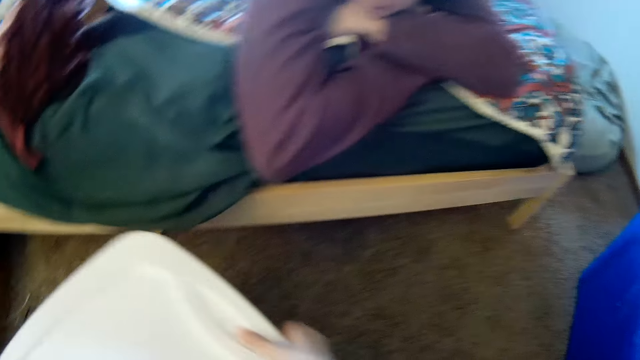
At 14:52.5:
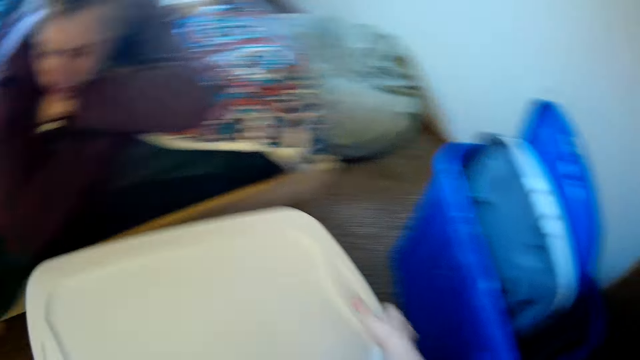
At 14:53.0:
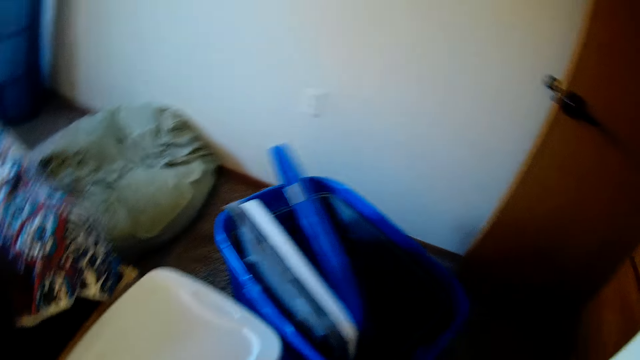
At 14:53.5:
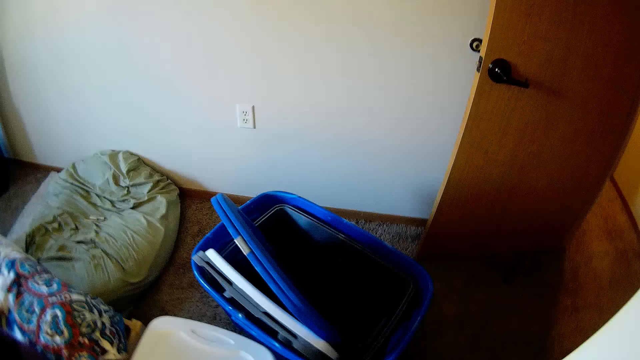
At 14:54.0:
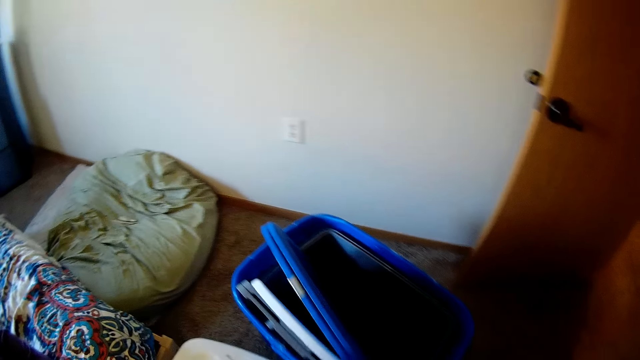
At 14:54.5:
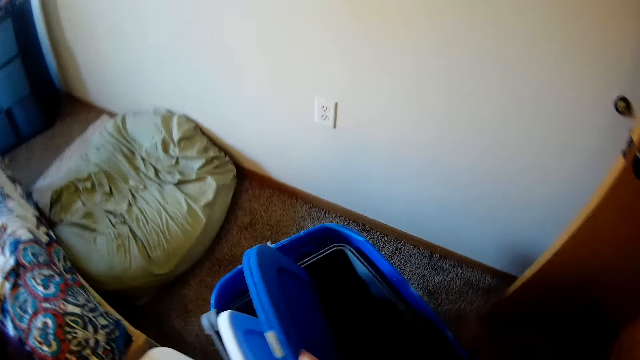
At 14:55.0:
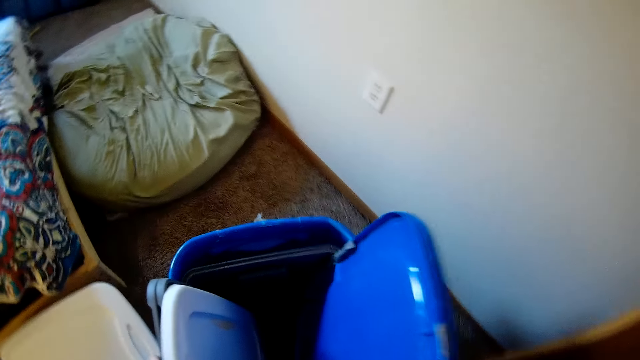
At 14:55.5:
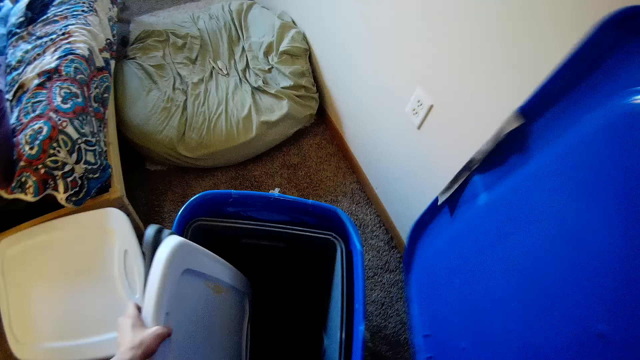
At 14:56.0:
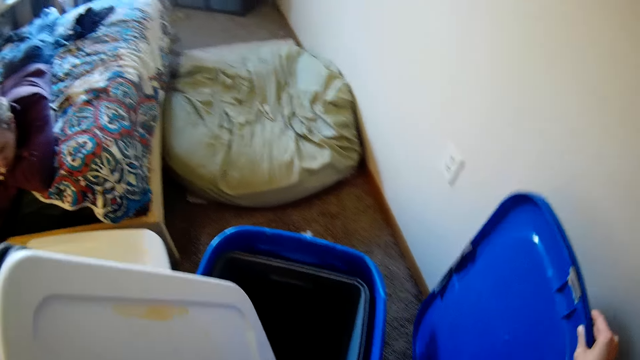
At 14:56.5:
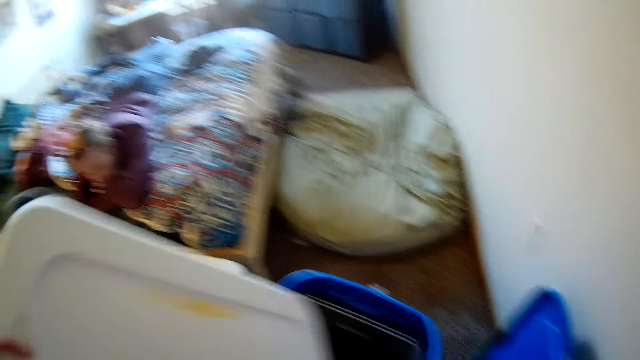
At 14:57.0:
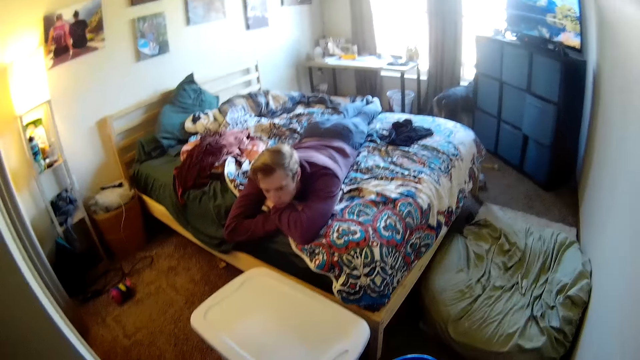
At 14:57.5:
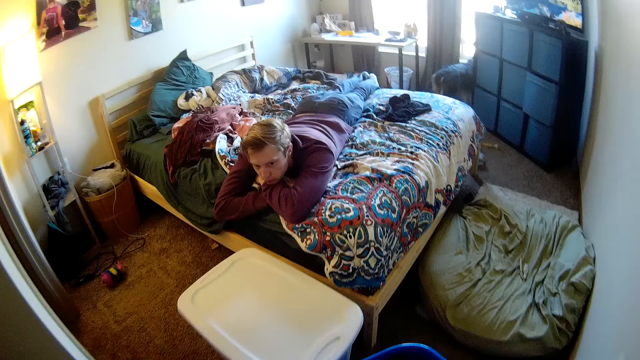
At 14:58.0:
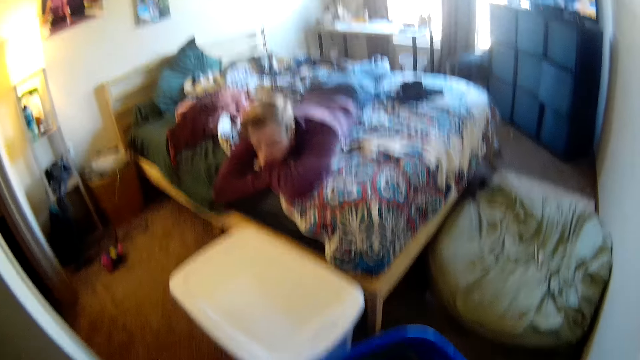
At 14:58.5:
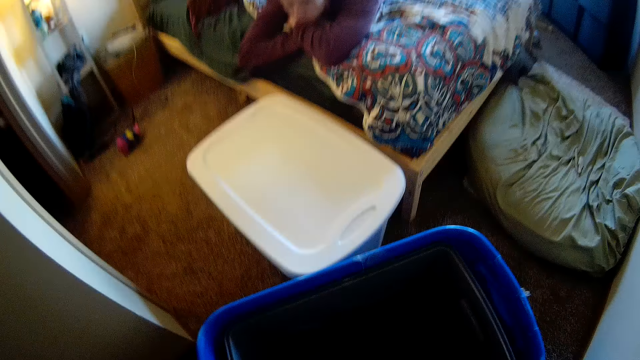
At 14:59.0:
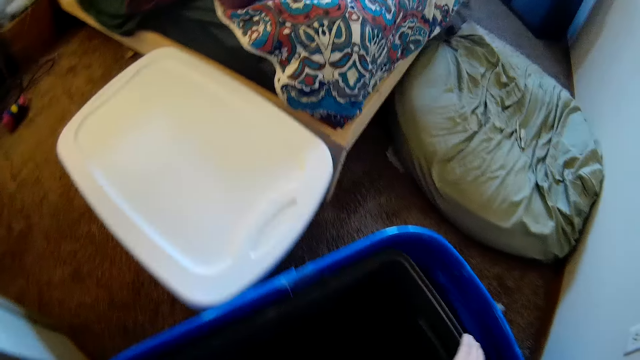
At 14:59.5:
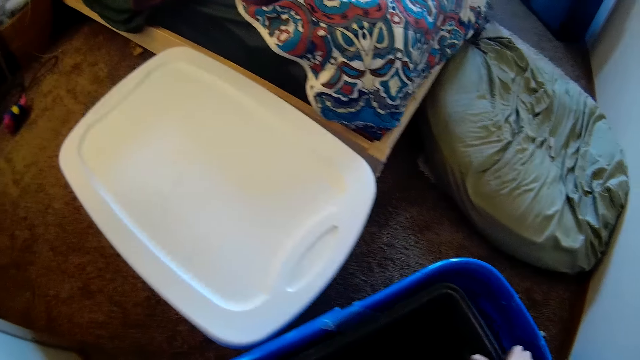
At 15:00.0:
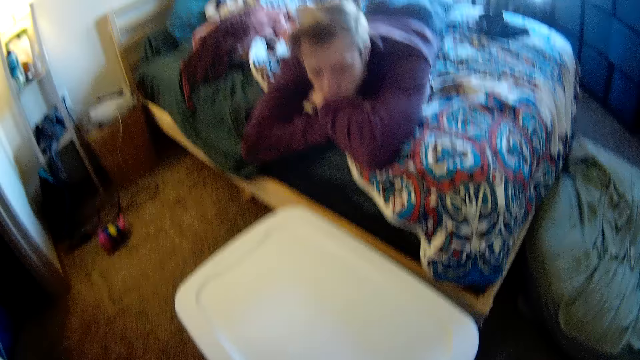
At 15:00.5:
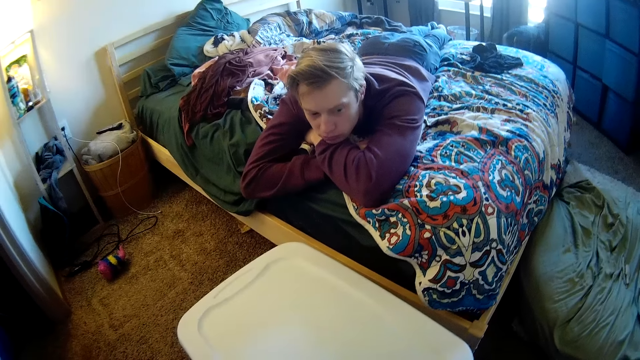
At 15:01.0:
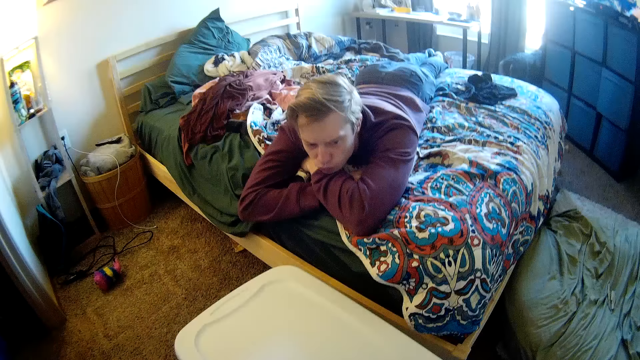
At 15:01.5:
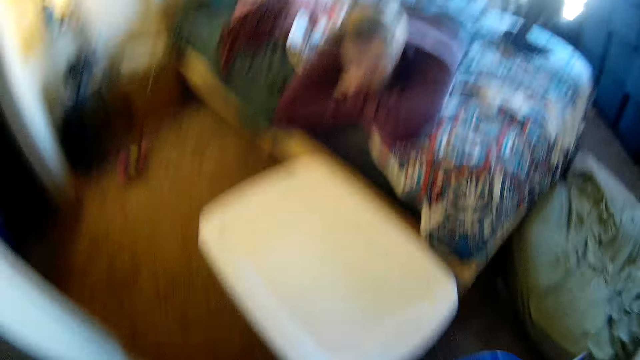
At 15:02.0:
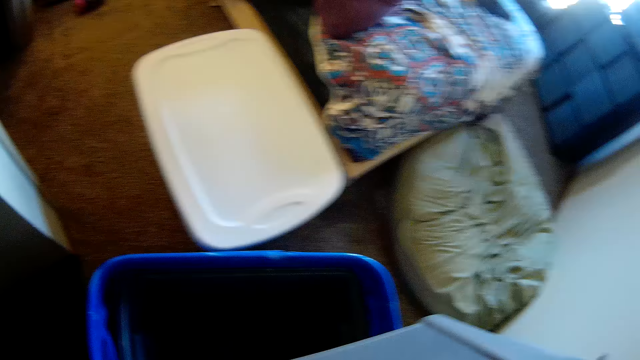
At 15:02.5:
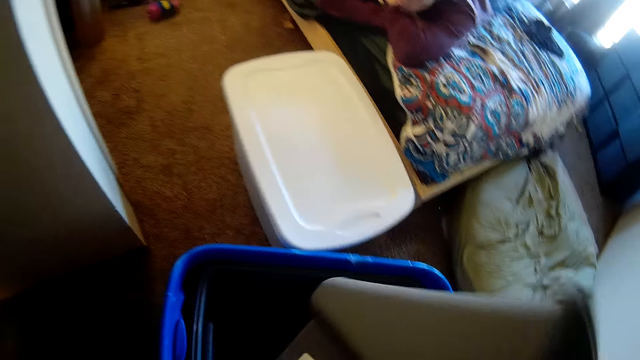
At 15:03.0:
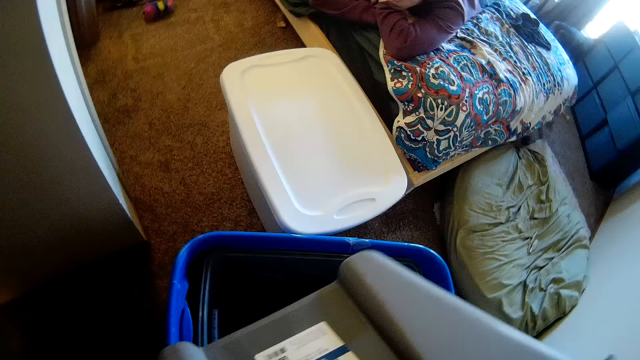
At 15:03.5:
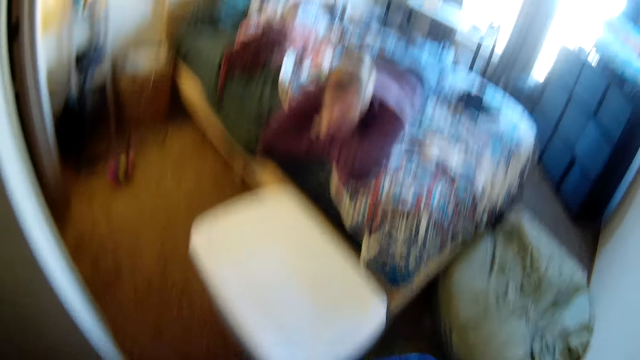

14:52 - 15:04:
The camera wearer moves the clothes basket. They pick up the bucket. They pick up the bucket covers. They drop the basket covers on the floor. They look around the room. They pick up the clothes basket.

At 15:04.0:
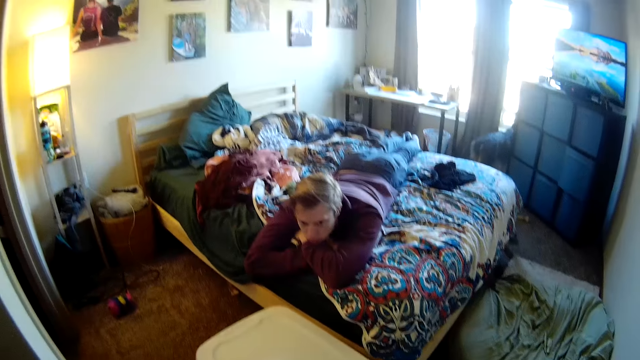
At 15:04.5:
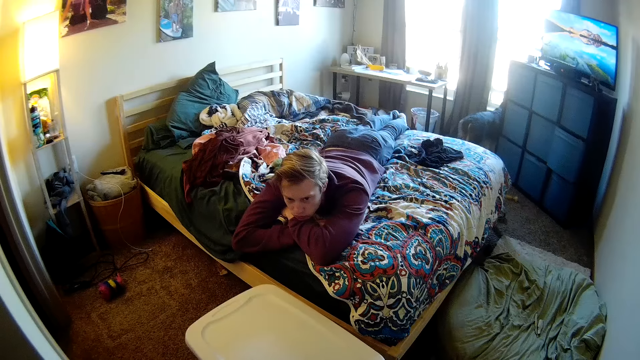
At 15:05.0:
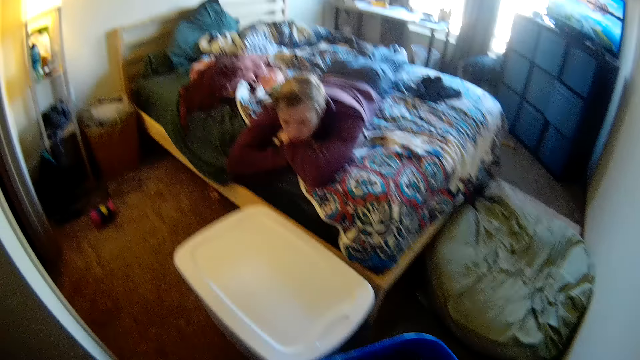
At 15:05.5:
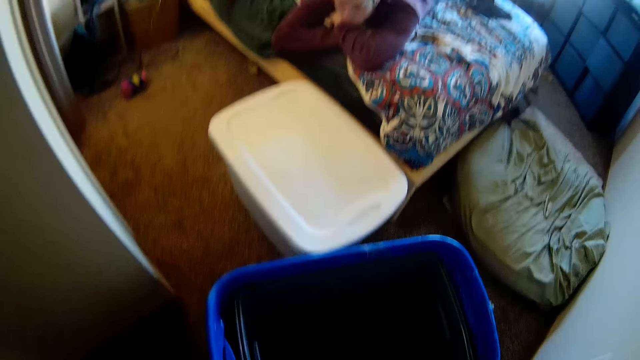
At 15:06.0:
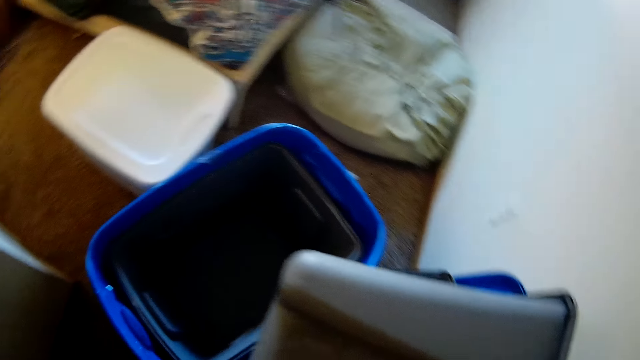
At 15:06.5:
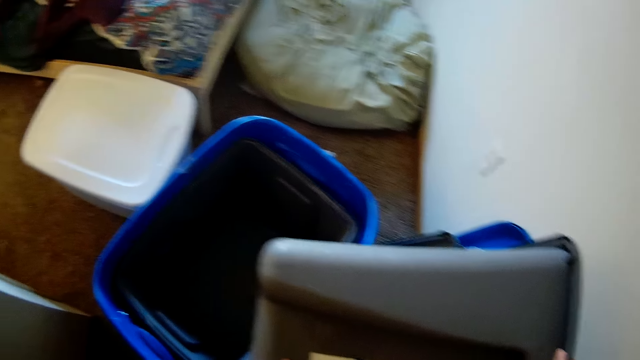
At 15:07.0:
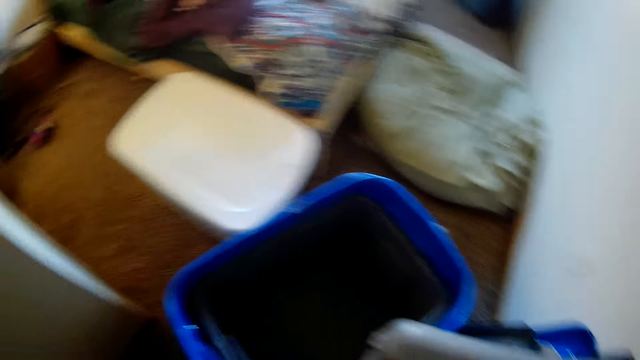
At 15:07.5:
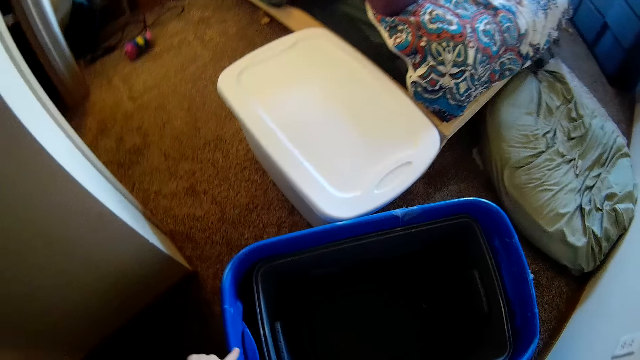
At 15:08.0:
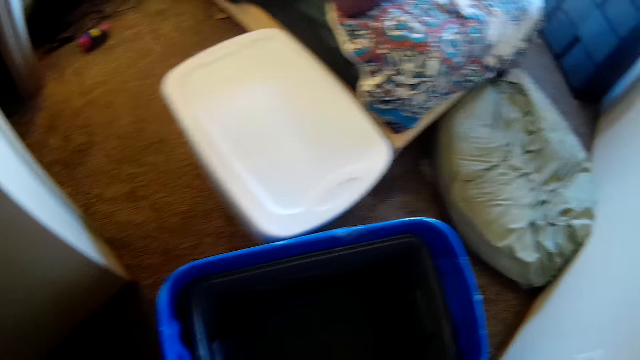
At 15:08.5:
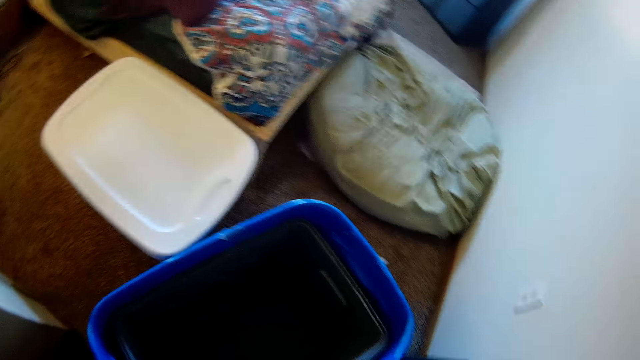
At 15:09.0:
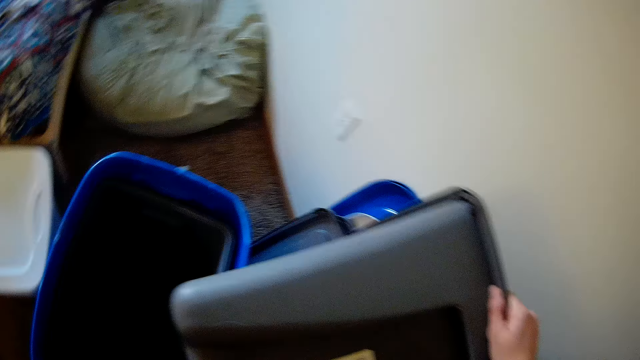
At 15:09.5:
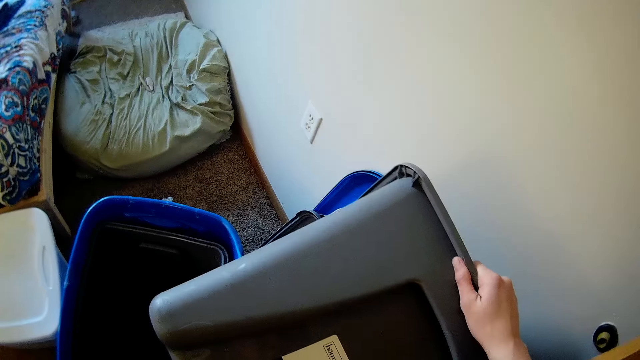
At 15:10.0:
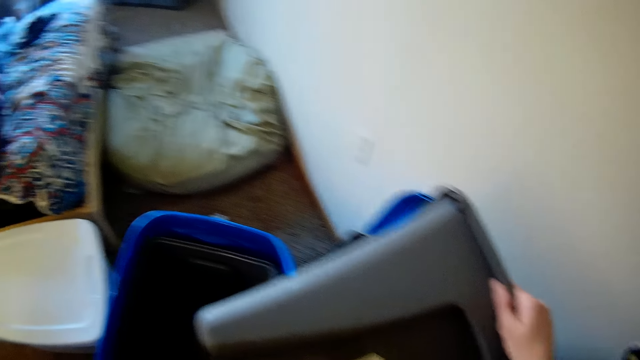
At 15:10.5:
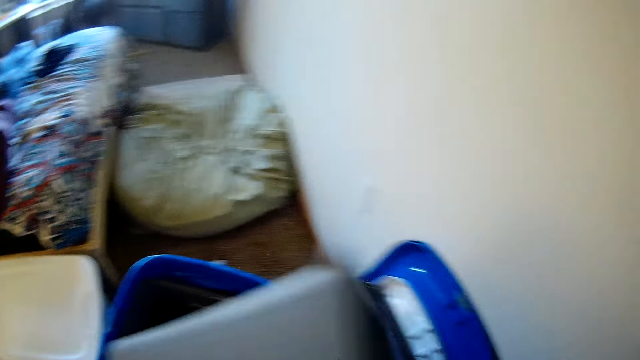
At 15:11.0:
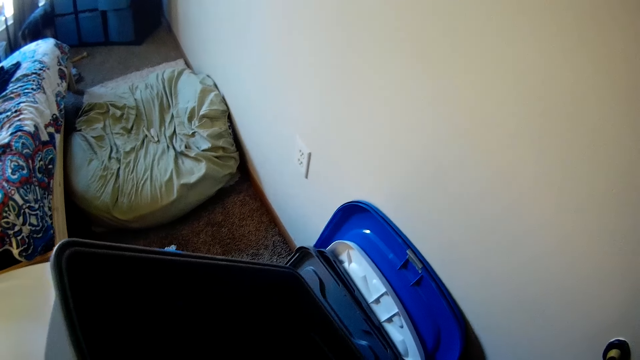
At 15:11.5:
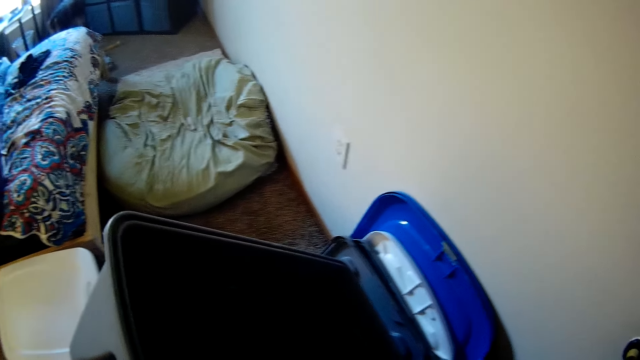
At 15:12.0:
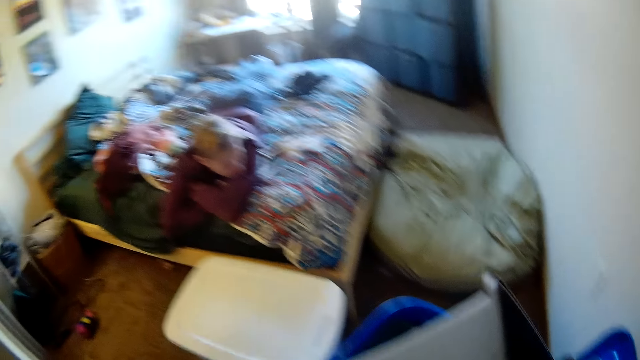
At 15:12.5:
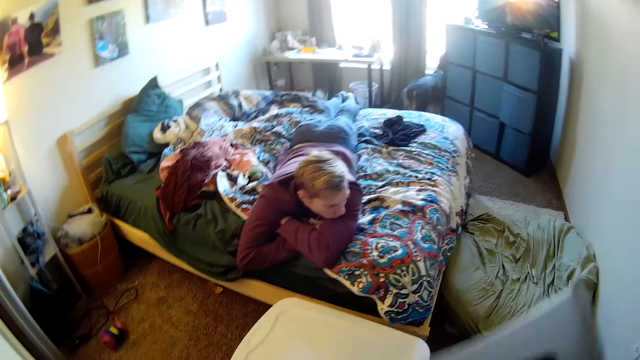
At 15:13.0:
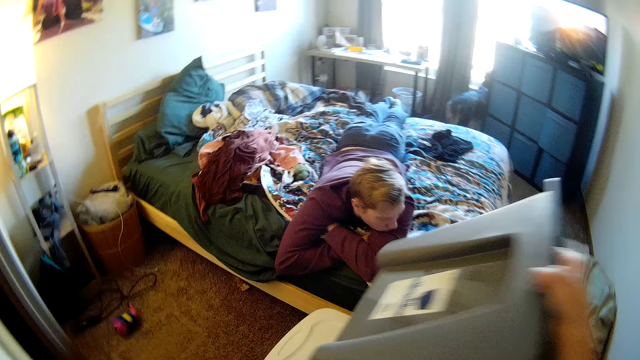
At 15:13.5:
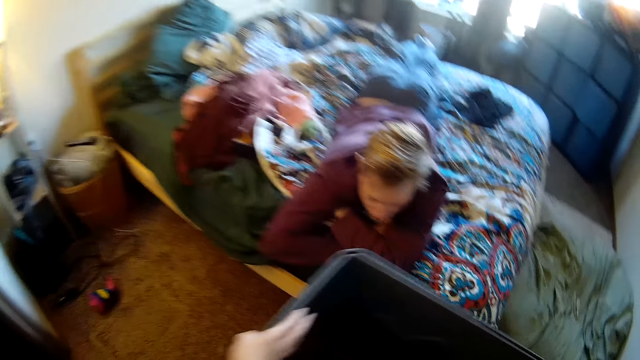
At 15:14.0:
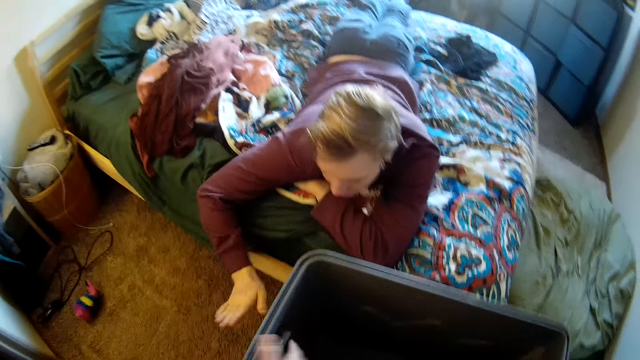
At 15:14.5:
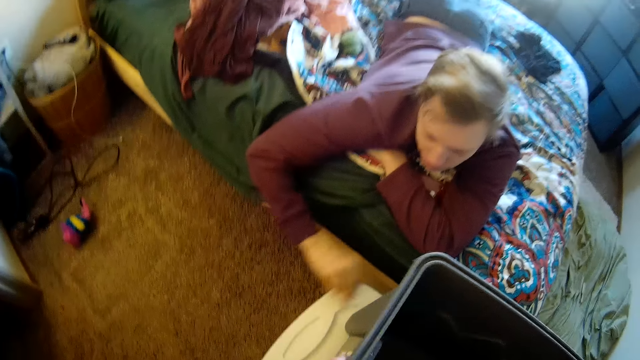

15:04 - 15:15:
The camera wearer stares at the clothes basket. They put the bucket on the other.
